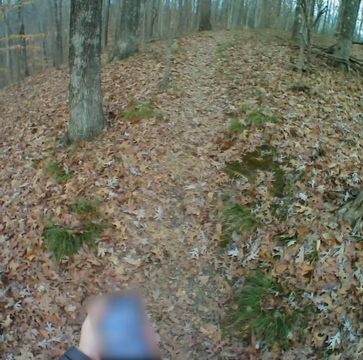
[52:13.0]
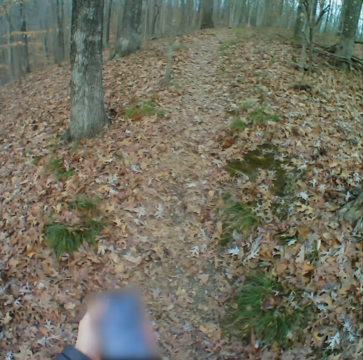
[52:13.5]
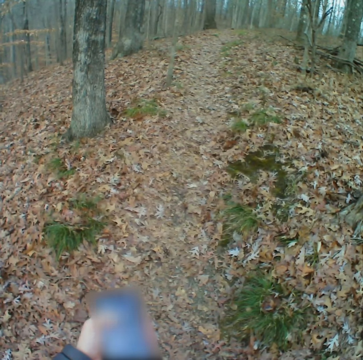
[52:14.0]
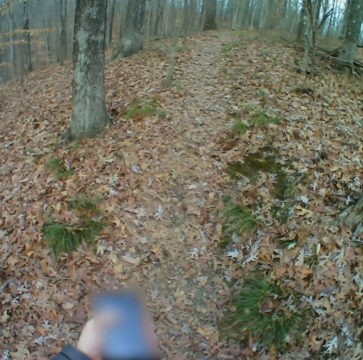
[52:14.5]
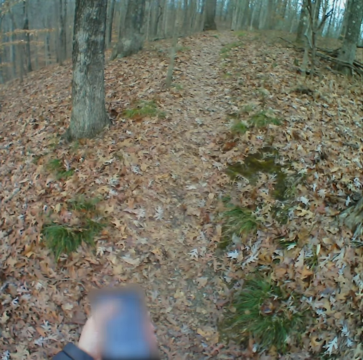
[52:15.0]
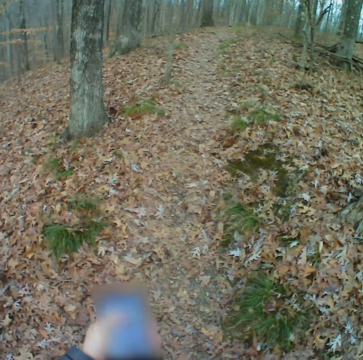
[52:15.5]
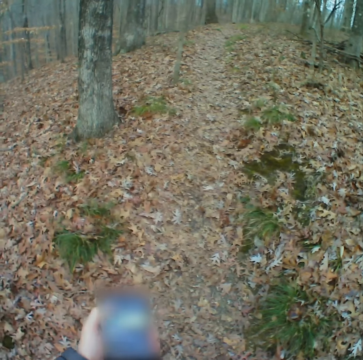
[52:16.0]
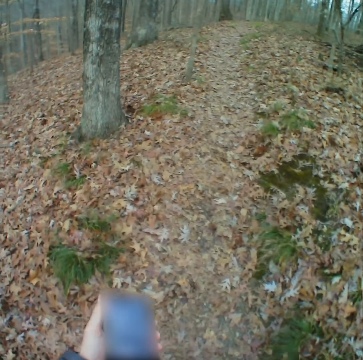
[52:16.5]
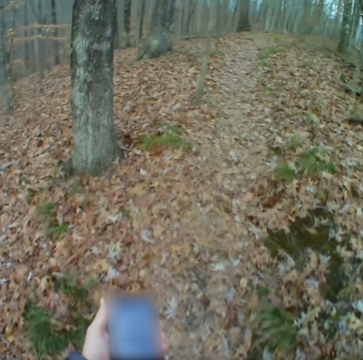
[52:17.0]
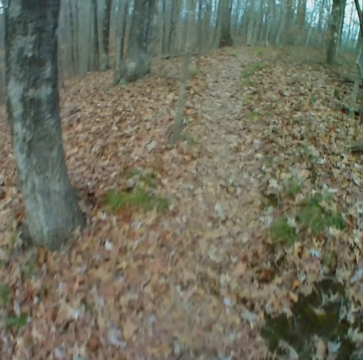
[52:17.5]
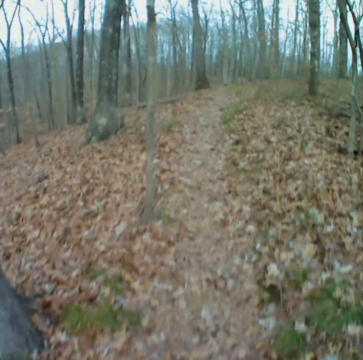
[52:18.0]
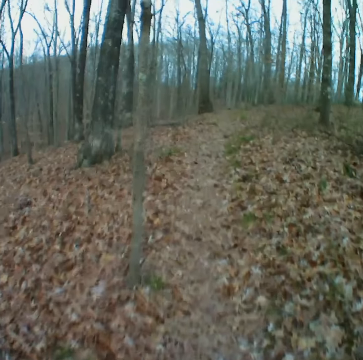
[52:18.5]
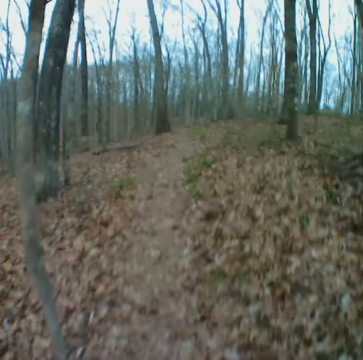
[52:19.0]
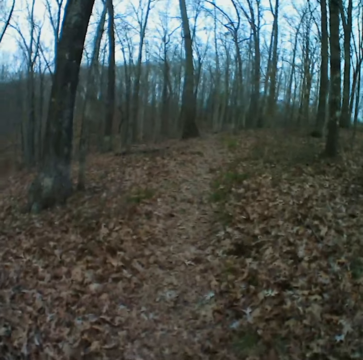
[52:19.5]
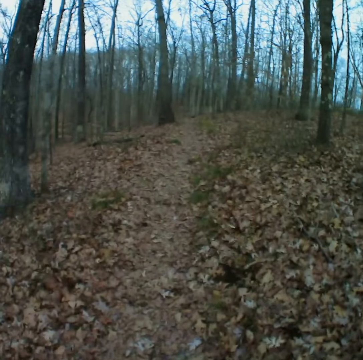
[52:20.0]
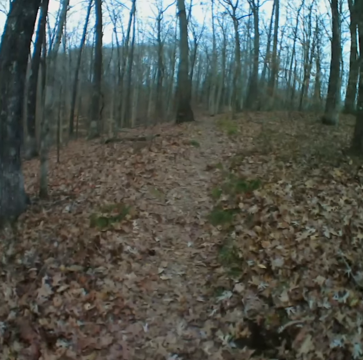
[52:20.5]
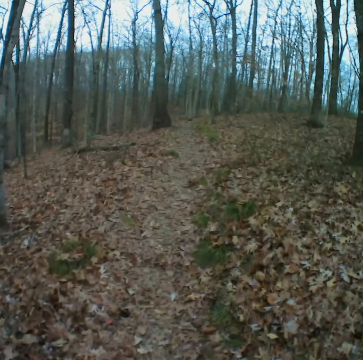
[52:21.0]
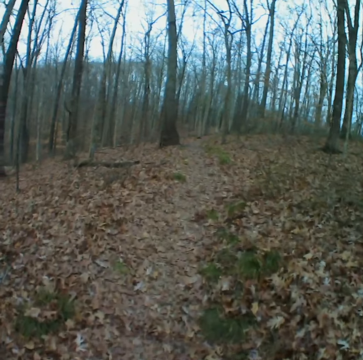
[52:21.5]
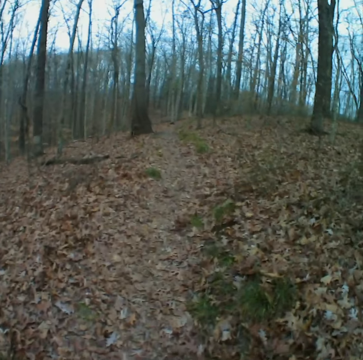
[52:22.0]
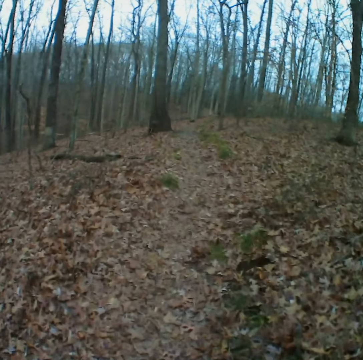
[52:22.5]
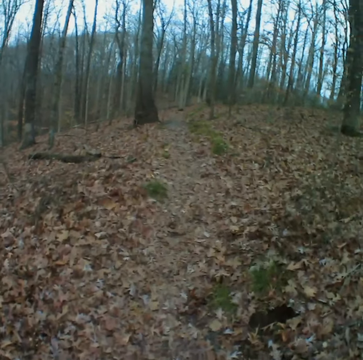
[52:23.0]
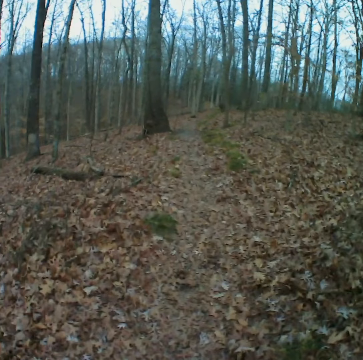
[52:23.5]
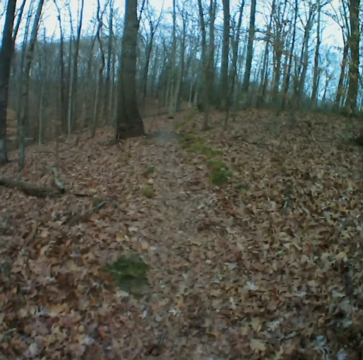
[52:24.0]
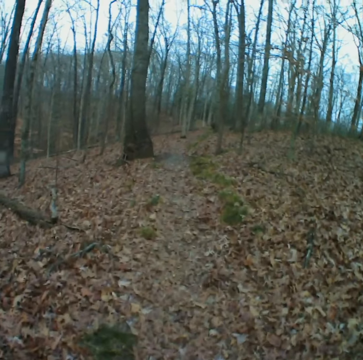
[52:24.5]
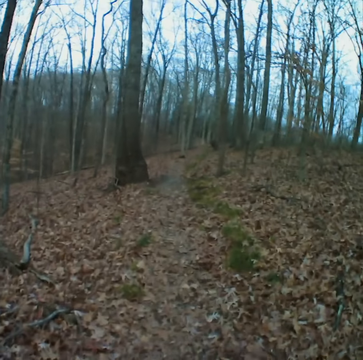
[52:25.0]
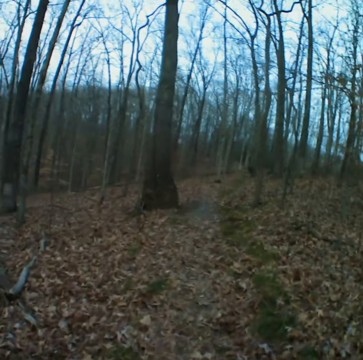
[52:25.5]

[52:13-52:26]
The camera wearer walks forward on the path.

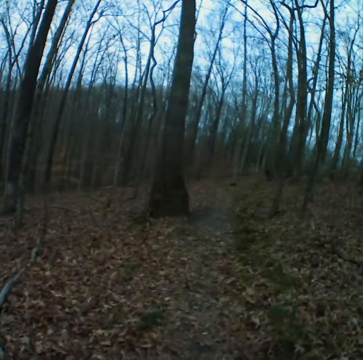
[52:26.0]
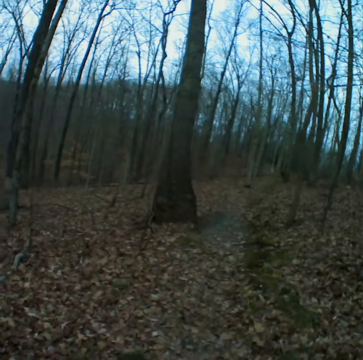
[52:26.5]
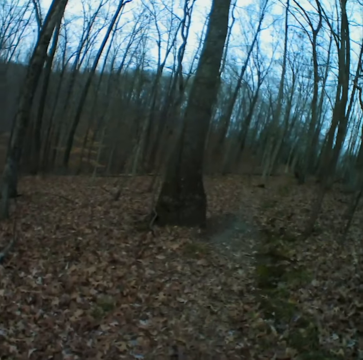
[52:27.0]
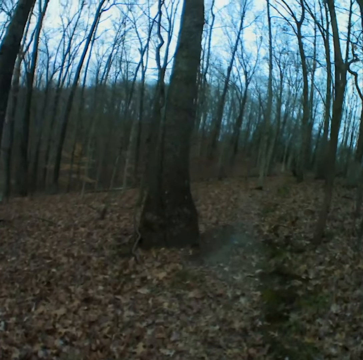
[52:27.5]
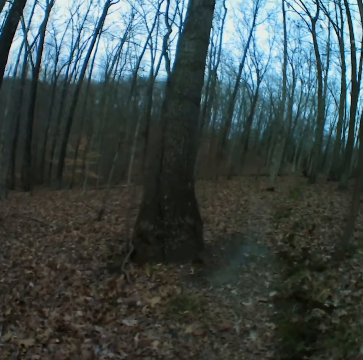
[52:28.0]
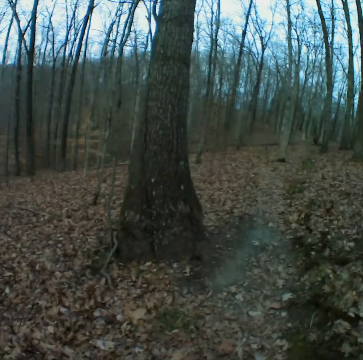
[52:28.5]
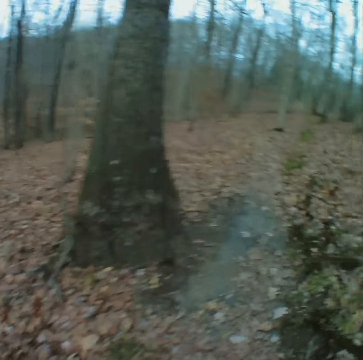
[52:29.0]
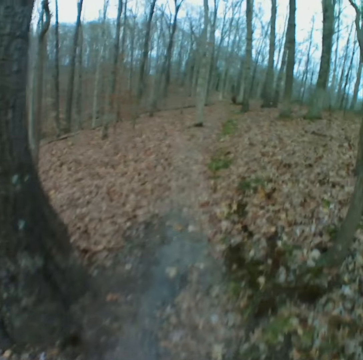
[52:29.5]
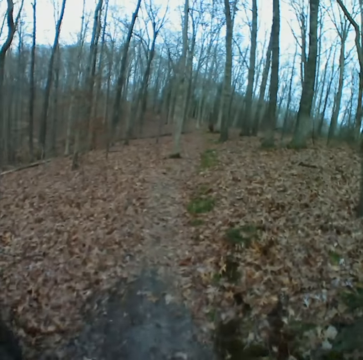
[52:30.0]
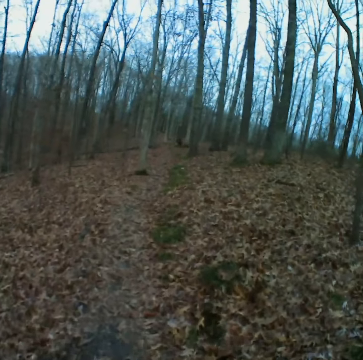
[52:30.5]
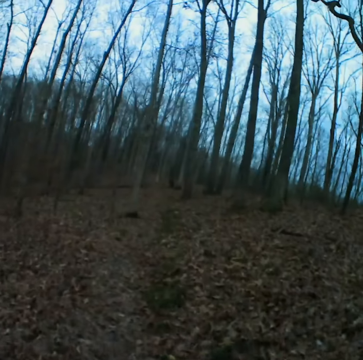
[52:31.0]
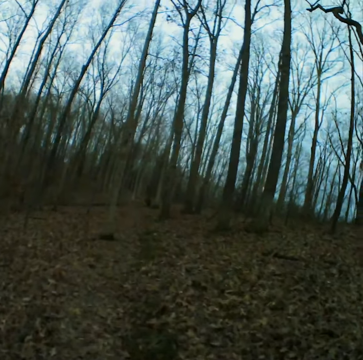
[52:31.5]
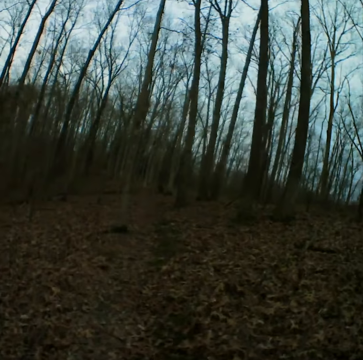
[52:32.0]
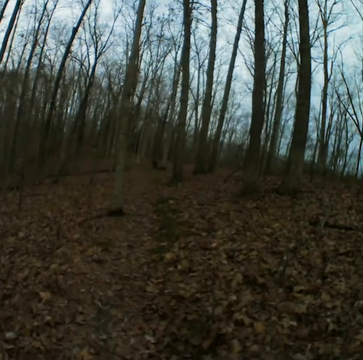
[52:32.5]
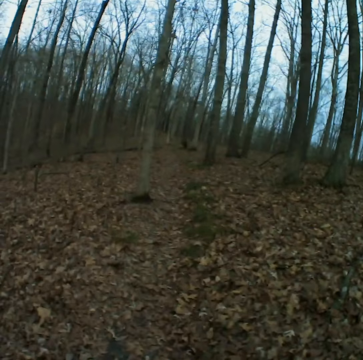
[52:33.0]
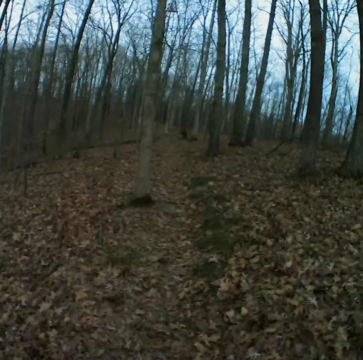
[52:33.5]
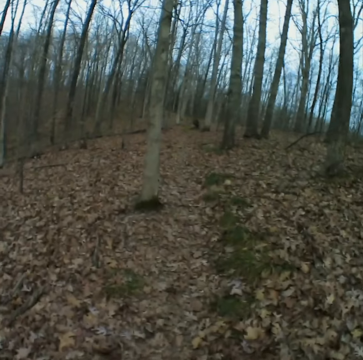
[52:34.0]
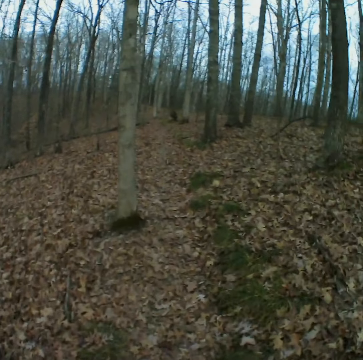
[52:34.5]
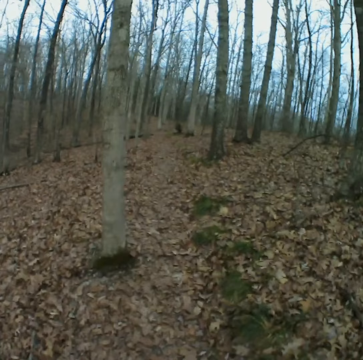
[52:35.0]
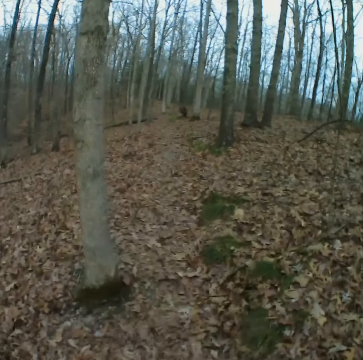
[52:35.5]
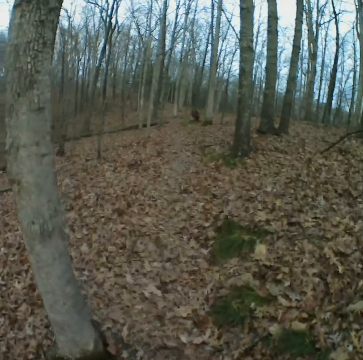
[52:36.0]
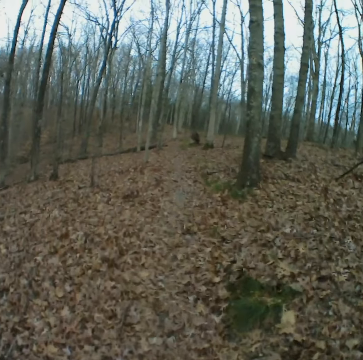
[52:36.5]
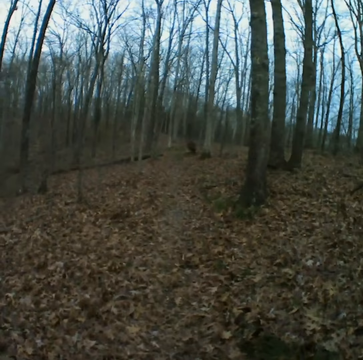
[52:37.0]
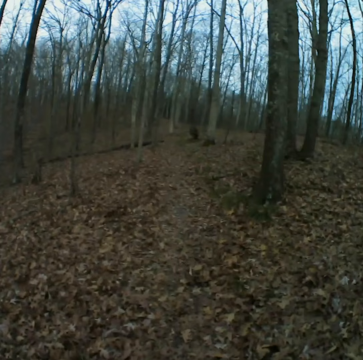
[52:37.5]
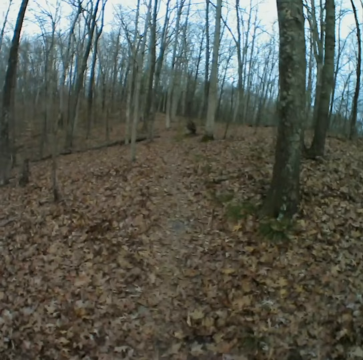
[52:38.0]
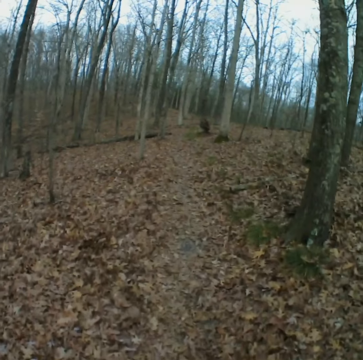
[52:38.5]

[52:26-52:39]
The camera wearer stares forward.

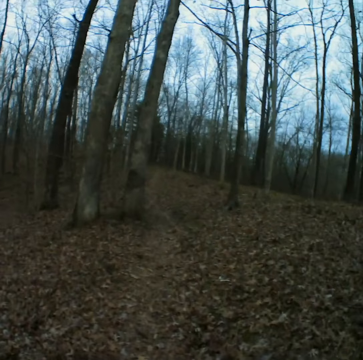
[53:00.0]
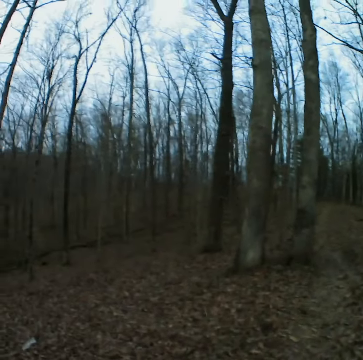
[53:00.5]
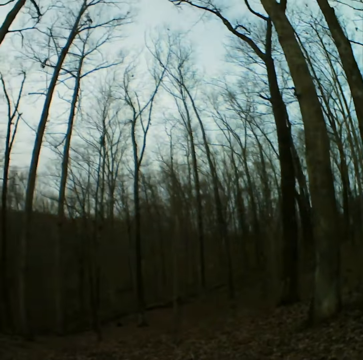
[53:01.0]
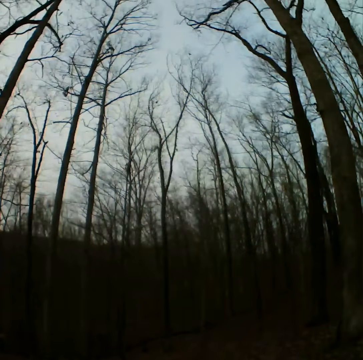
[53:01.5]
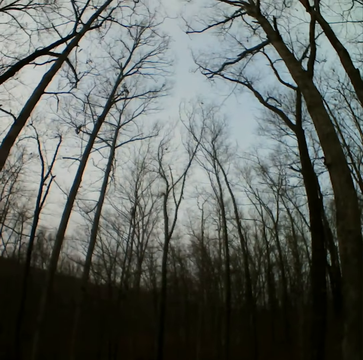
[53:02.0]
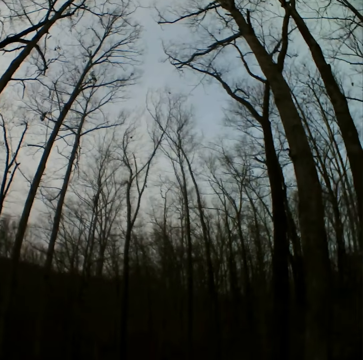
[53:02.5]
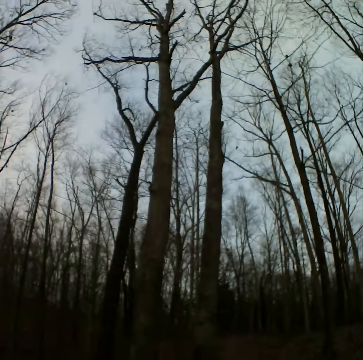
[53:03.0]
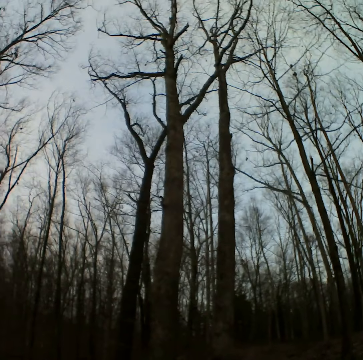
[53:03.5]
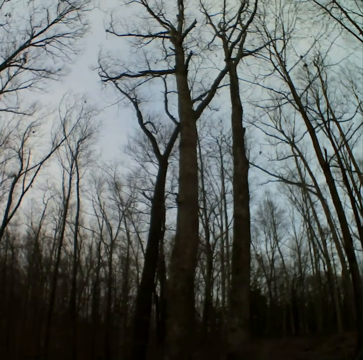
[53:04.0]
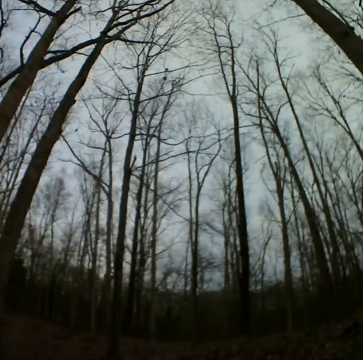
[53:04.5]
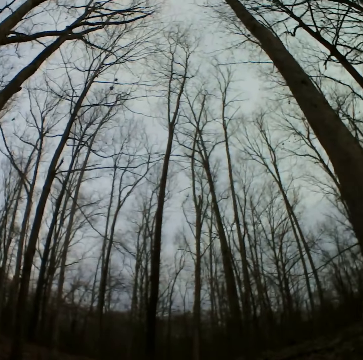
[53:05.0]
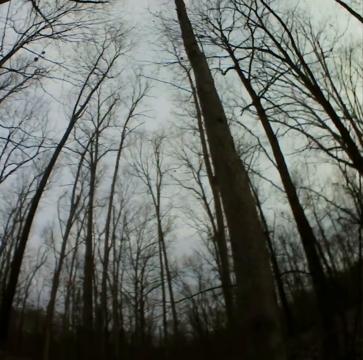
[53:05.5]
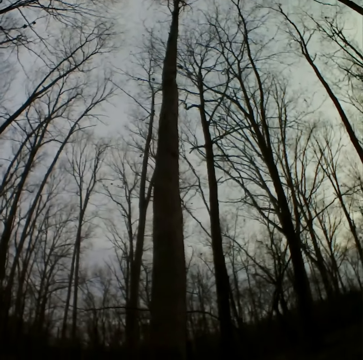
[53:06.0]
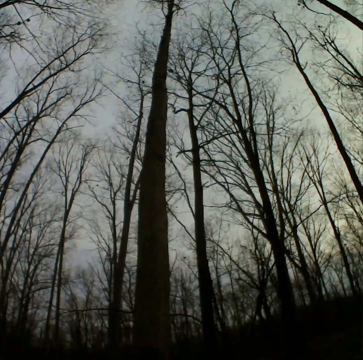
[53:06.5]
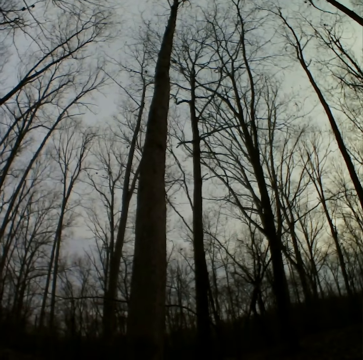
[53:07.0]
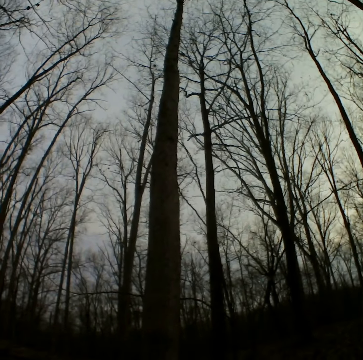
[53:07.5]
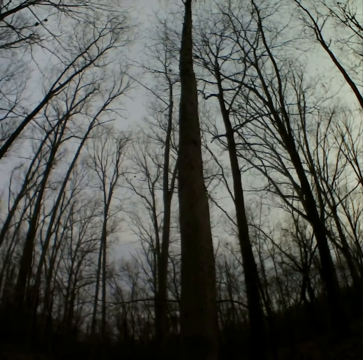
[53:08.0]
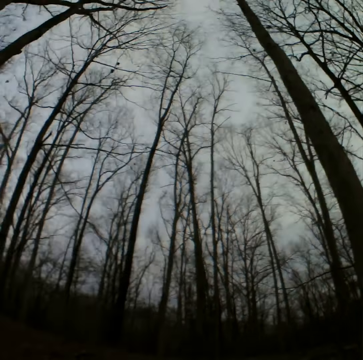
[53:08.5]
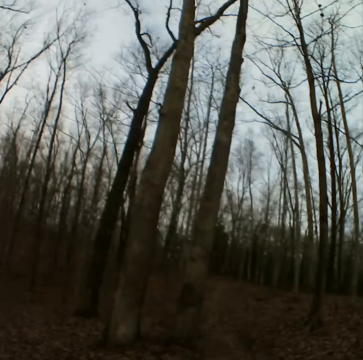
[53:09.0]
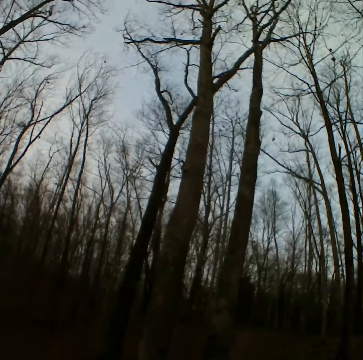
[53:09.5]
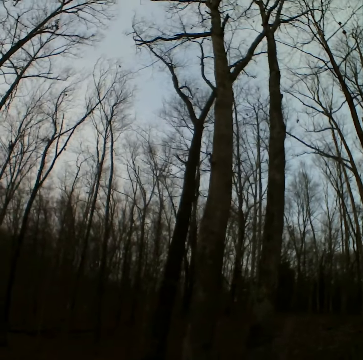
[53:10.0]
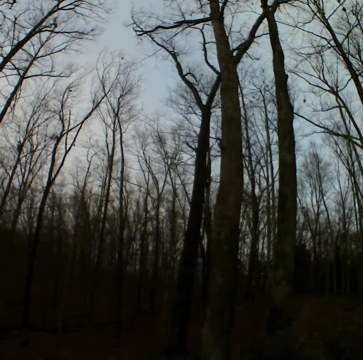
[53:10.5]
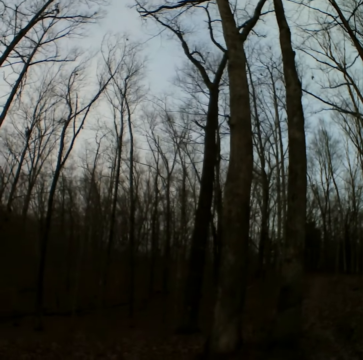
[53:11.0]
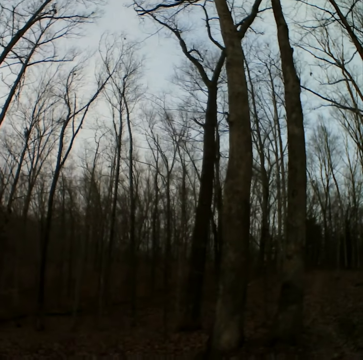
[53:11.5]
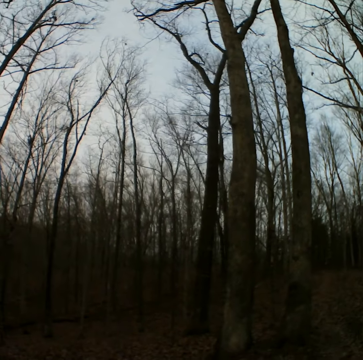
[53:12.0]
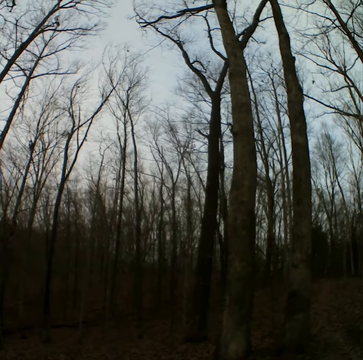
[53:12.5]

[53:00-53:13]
The camera wearer looks around. They turn around the path.
